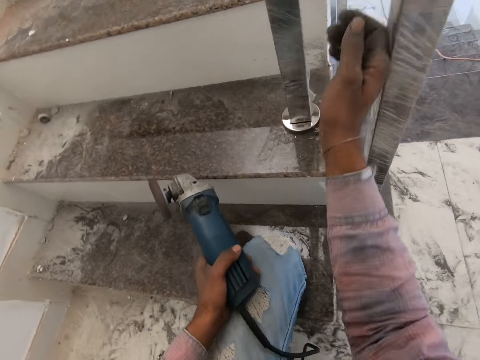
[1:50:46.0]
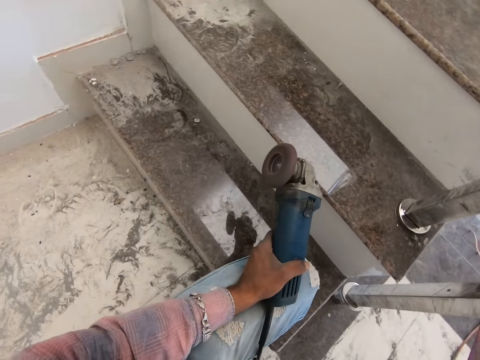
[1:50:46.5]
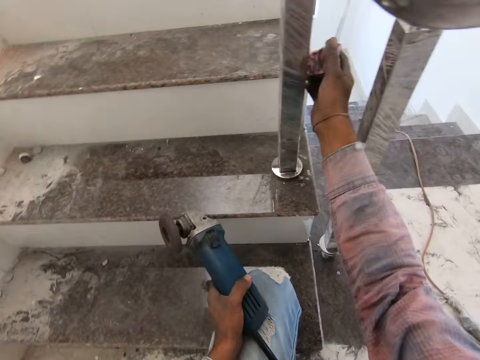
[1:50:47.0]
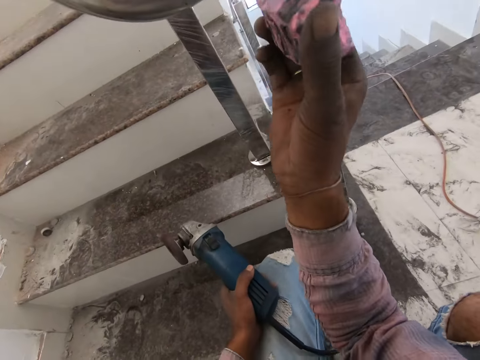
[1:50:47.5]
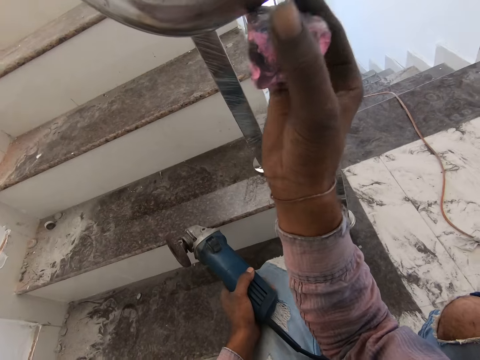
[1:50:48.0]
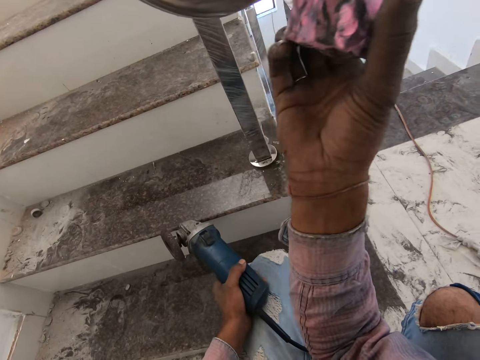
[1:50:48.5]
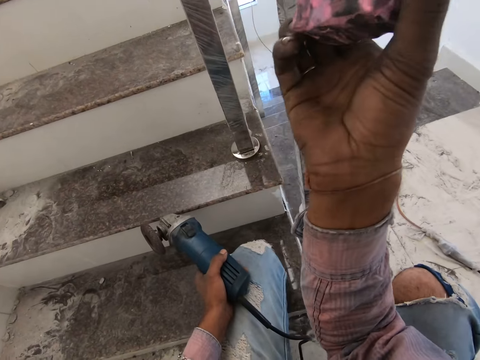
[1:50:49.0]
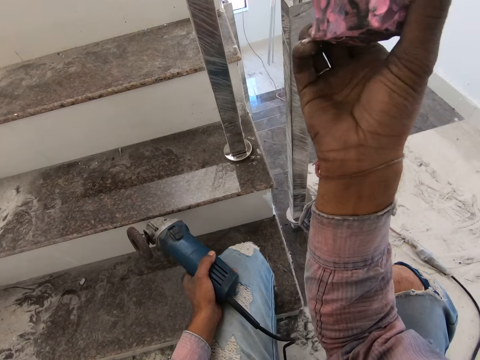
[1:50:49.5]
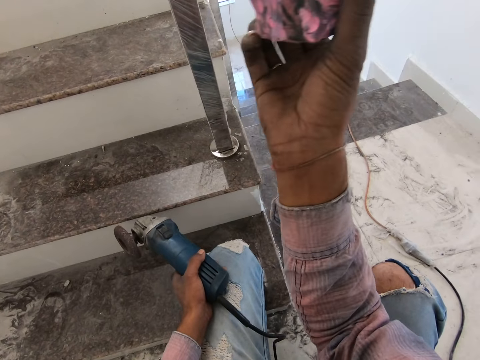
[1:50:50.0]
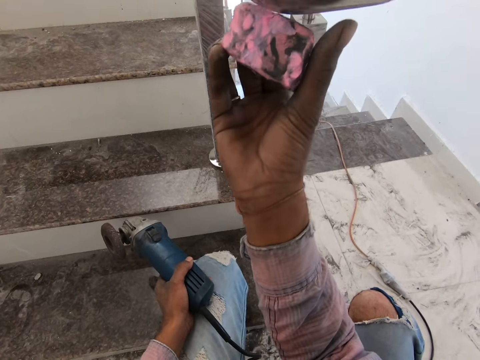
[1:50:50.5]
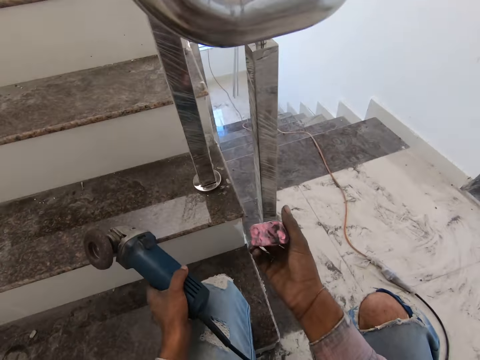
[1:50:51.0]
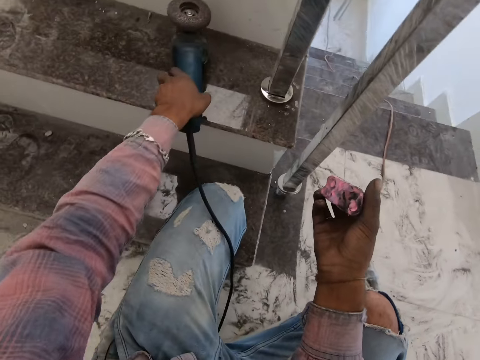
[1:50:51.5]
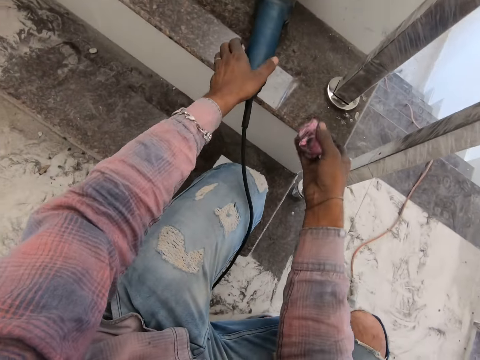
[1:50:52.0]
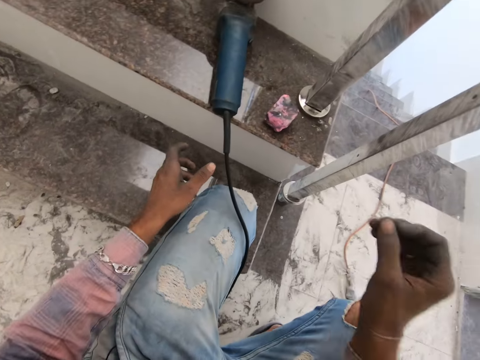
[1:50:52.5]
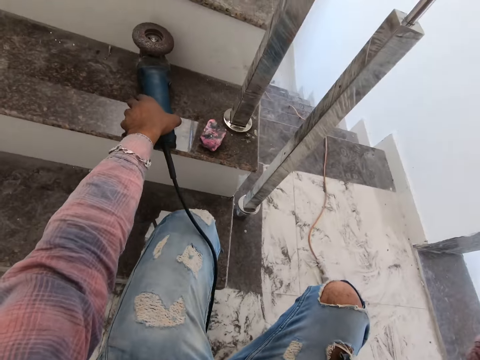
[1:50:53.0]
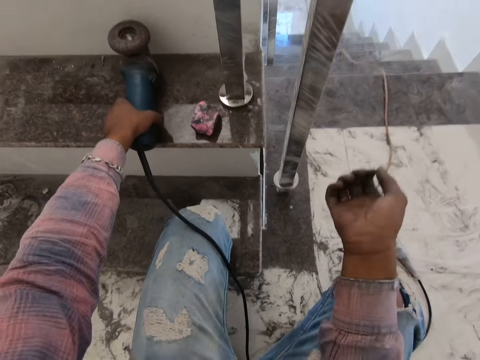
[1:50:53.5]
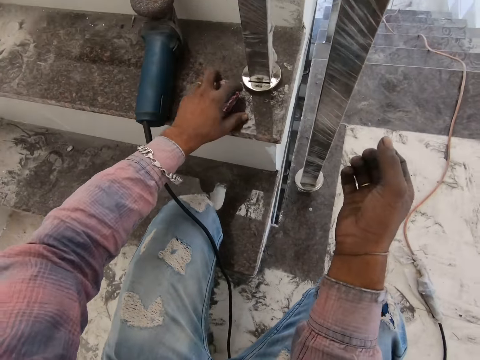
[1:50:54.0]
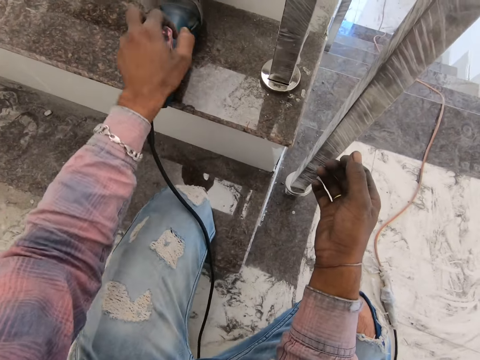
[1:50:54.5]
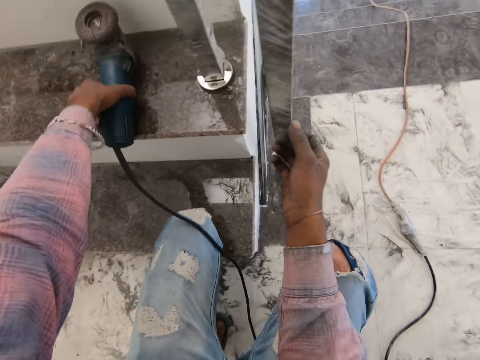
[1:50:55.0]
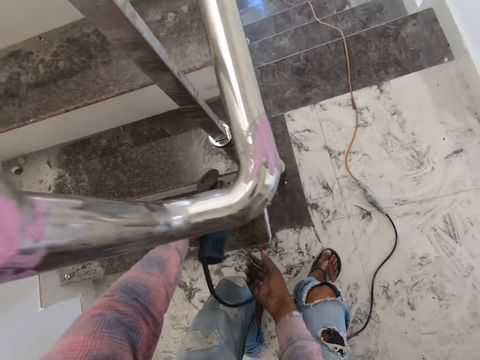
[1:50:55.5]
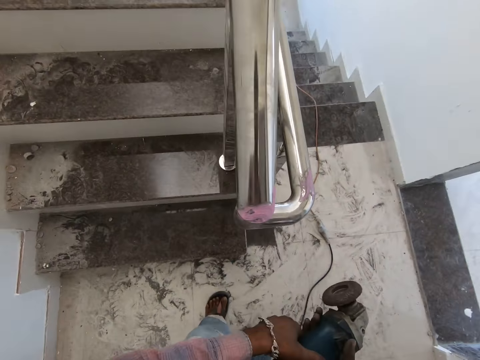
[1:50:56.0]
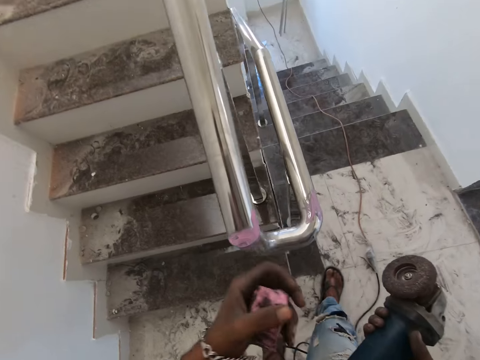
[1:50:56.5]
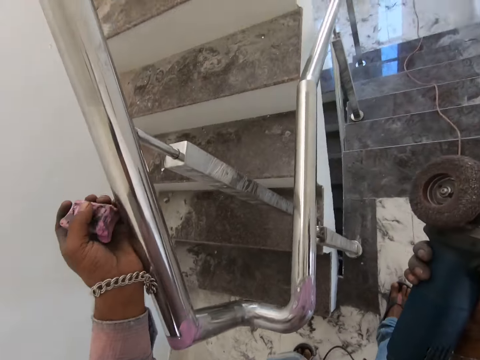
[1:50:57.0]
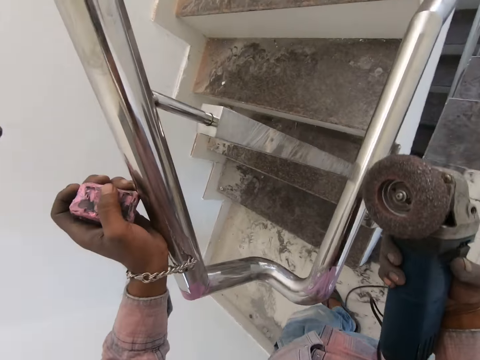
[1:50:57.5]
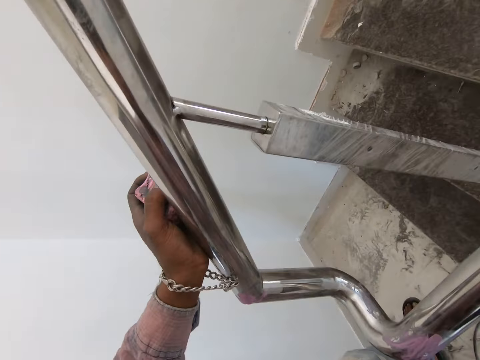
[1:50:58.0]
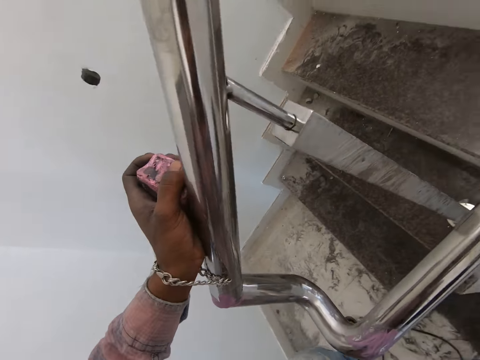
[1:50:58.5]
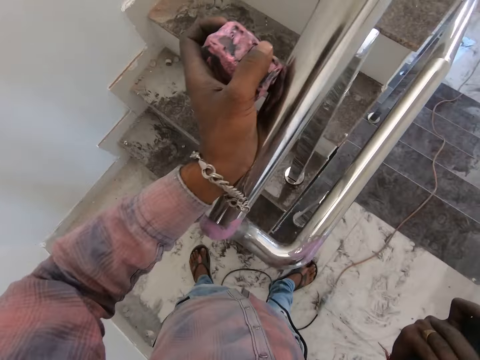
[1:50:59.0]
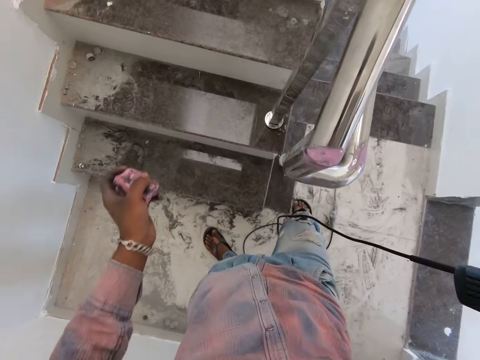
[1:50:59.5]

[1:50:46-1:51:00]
The camera wearer picks up the polishing compound or sponge. They apply the polishing compound to the steel. They rub on the rail with the sponge. They put the angle grinder down. They put the polishing compound down. They touch the angle grinder. They pick up the polishing compound. They pick up the angle grinder. They stand up. They hold the steel with the left hand. They lean onto the stair rail.

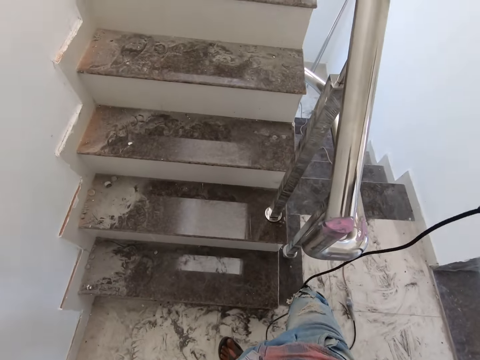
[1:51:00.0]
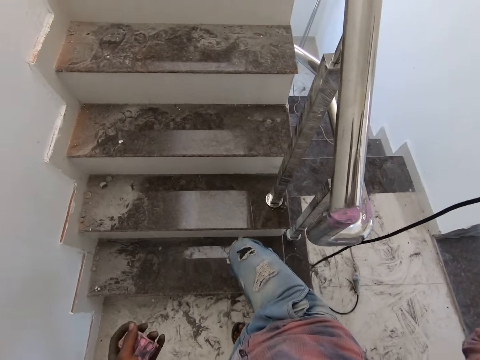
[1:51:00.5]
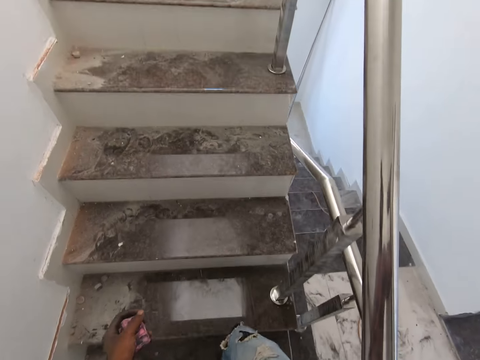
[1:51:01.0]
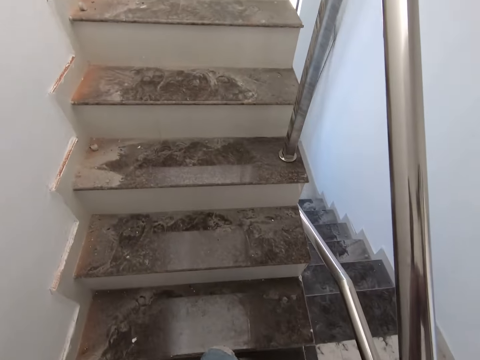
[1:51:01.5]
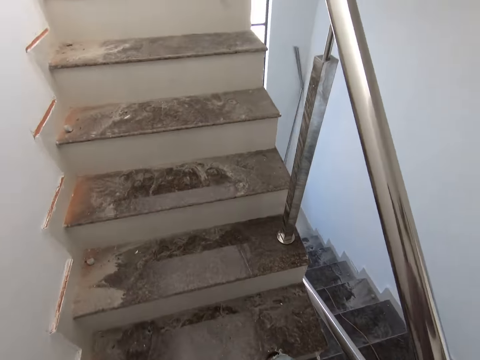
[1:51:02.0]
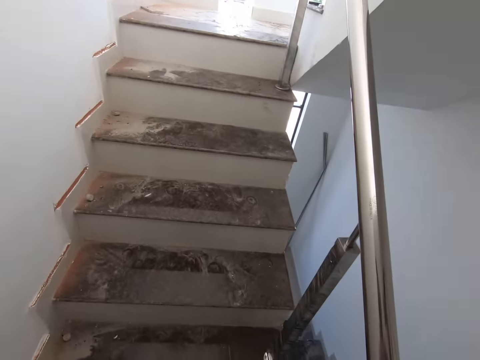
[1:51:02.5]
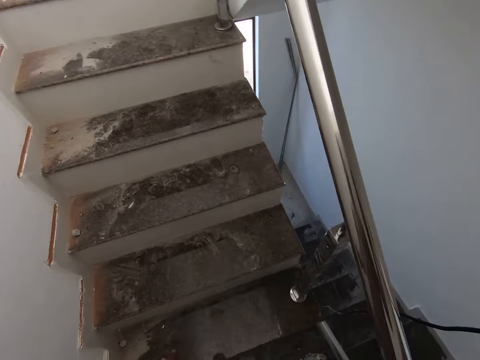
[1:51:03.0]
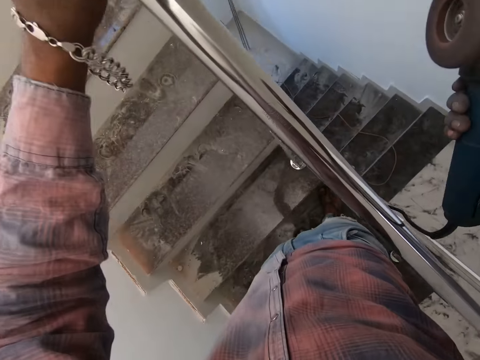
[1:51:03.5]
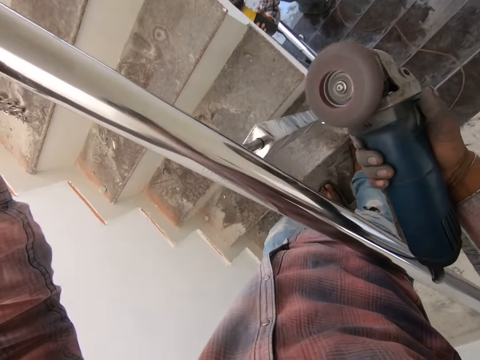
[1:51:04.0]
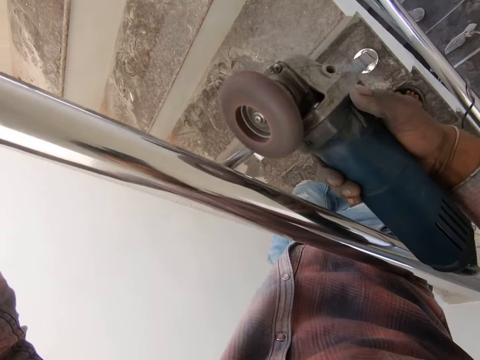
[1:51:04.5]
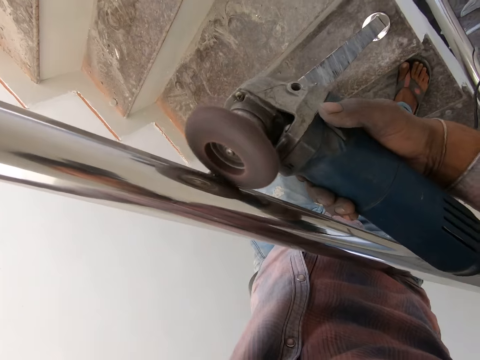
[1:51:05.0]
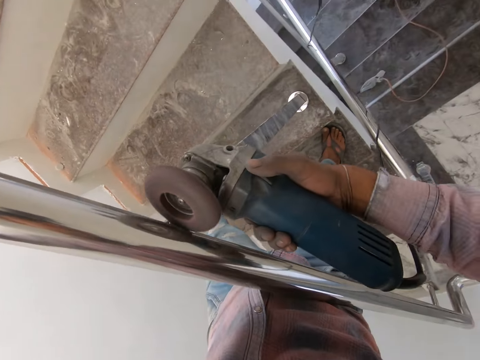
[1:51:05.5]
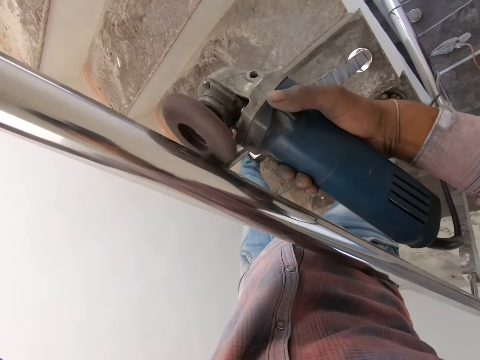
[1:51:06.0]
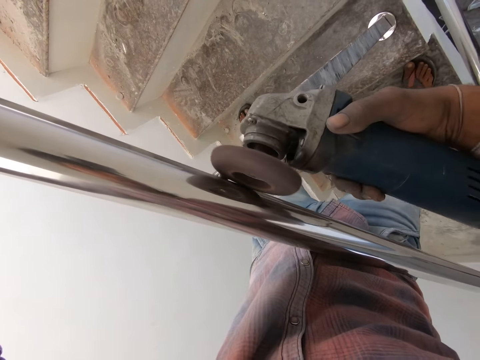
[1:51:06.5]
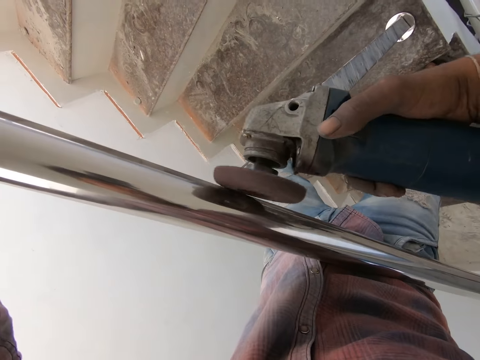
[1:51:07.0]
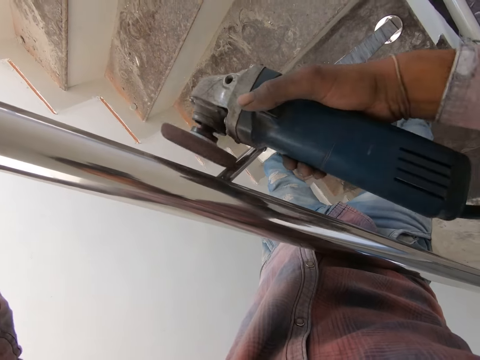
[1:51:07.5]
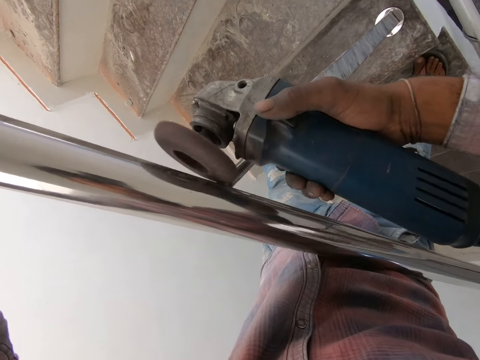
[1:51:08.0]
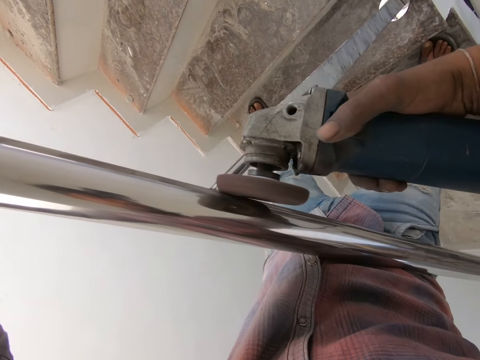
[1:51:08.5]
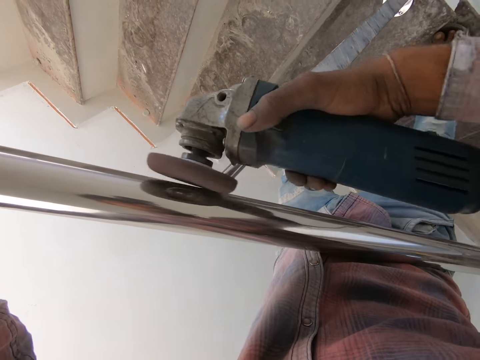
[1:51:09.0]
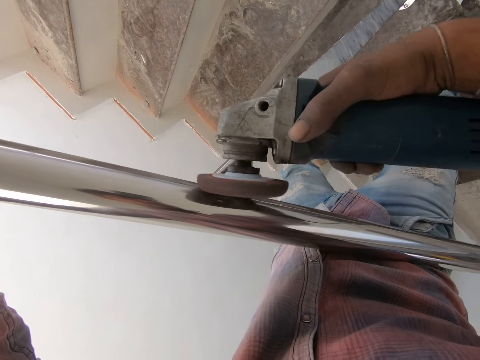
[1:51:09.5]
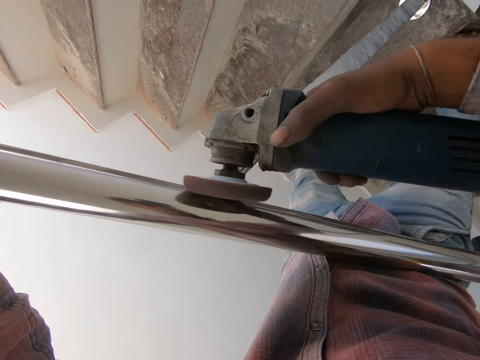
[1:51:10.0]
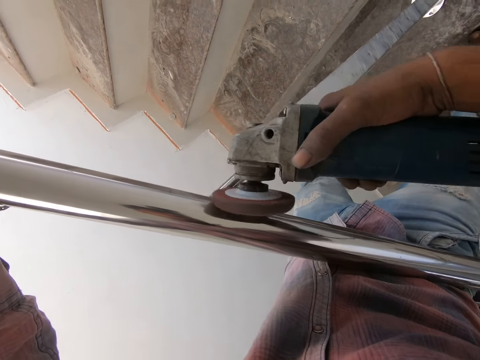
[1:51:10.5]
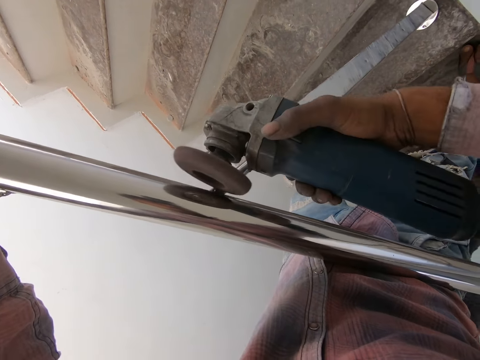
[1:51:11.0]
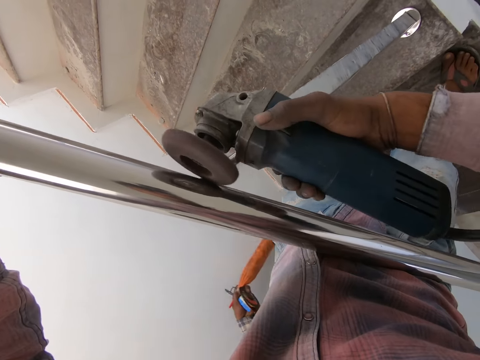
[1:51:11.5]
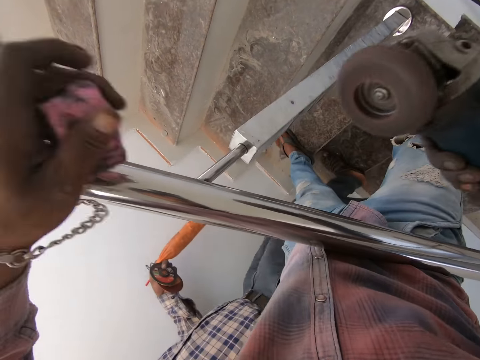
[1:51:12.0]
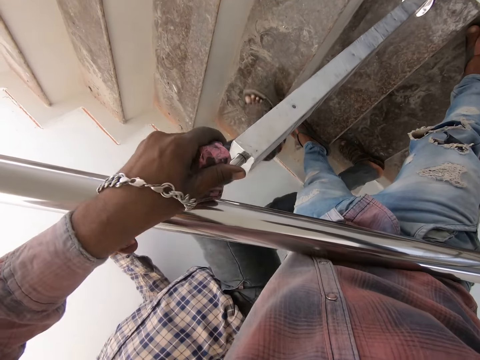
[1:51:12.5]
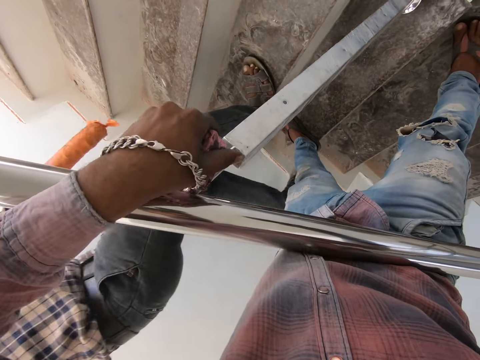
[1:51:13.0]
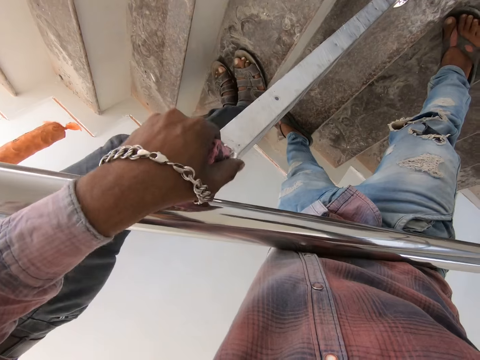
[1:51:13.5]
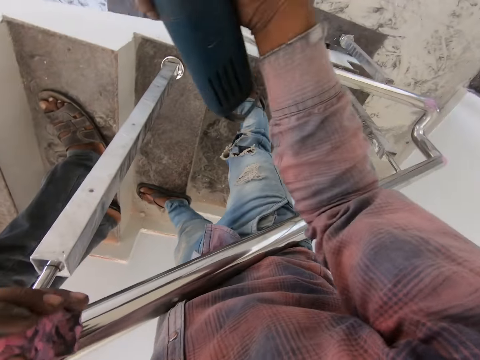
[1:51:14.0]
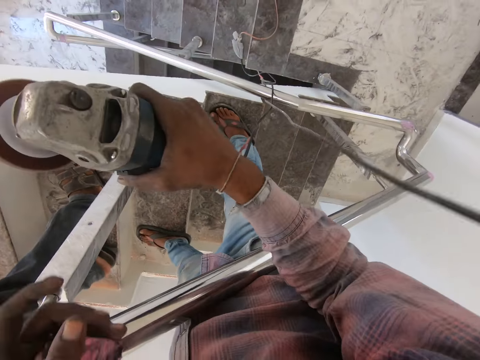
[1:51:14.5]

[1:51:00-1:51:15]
The camera wearer ascends the stairs. They hold the steel with the left hand. They turn on the angle grinder. They polish the steel with the angle grinder. They remove the angle grinder from the steel. They apply the polishing compound to the steel. They rub on the rail with the sponge.
